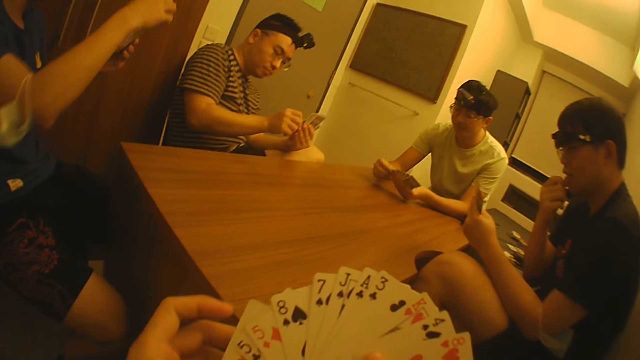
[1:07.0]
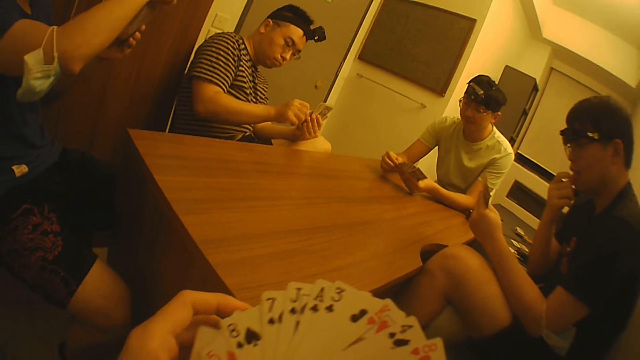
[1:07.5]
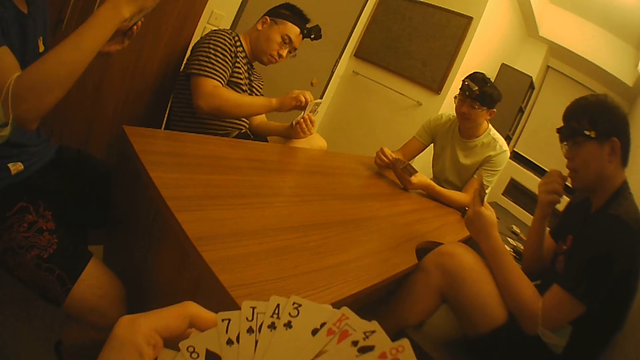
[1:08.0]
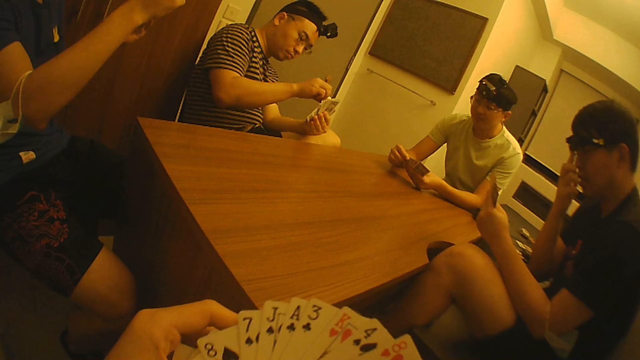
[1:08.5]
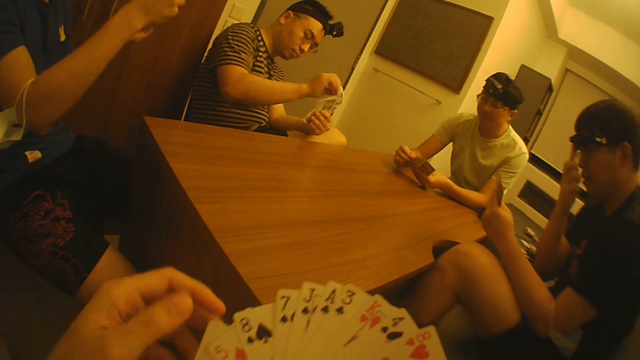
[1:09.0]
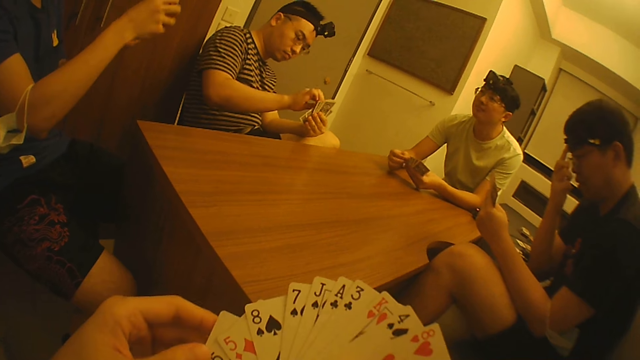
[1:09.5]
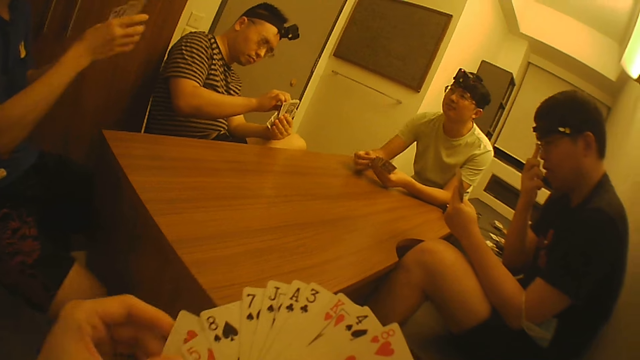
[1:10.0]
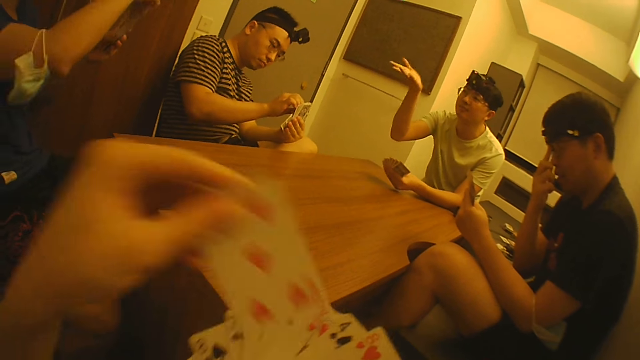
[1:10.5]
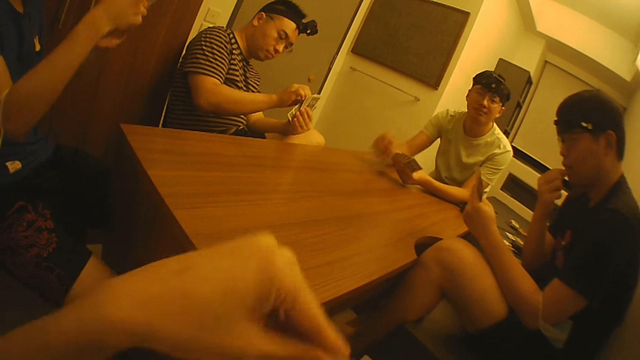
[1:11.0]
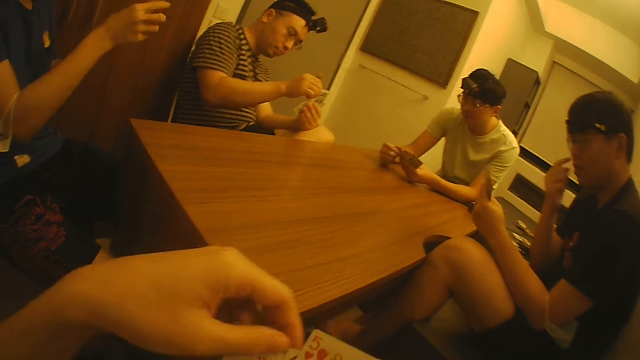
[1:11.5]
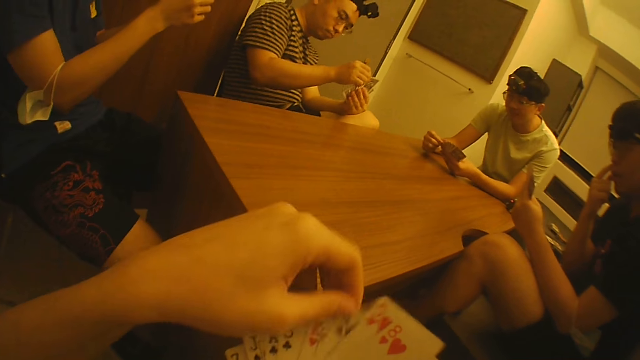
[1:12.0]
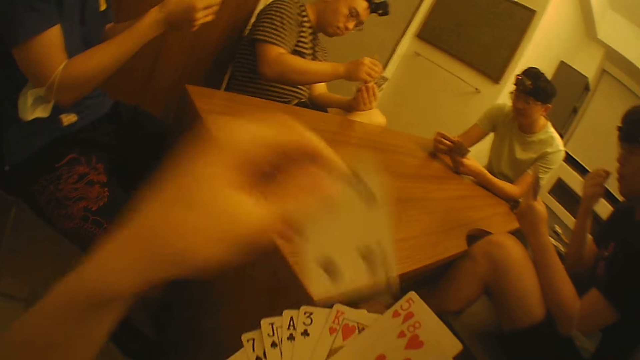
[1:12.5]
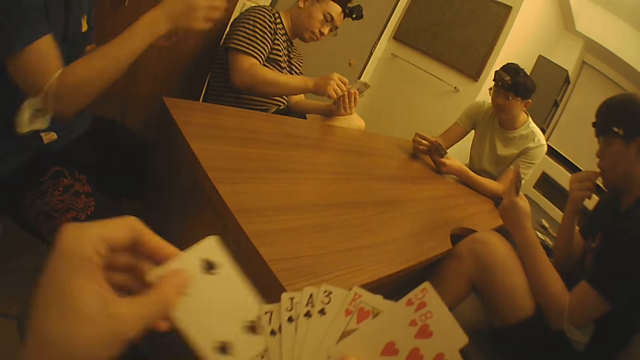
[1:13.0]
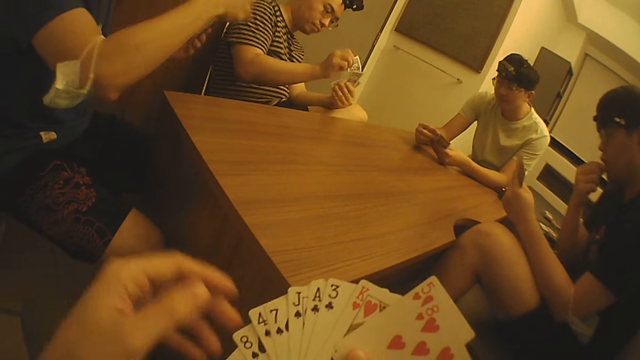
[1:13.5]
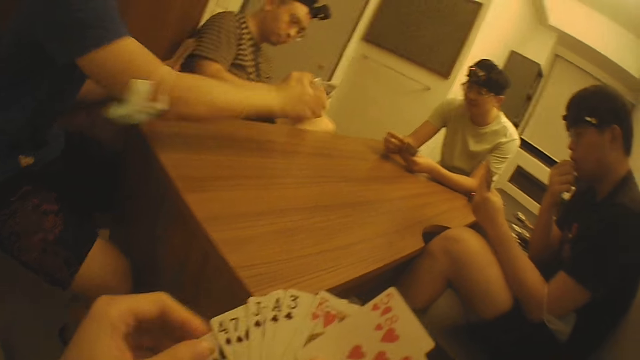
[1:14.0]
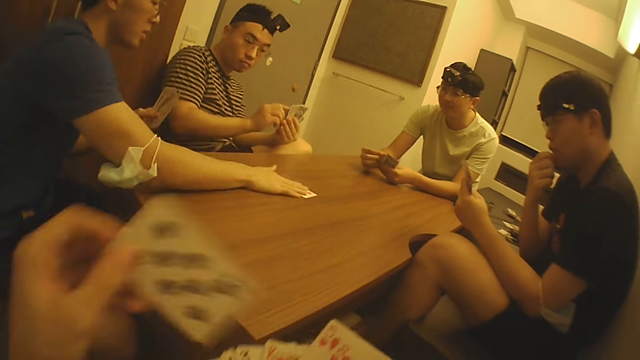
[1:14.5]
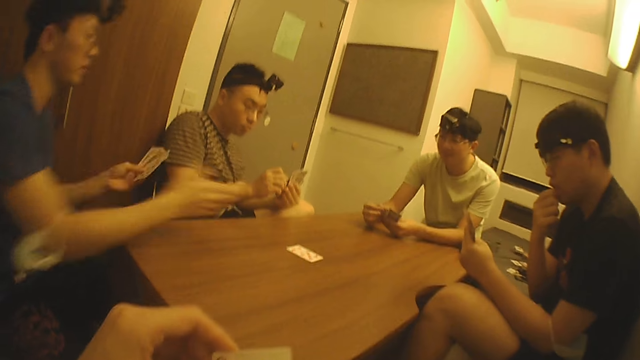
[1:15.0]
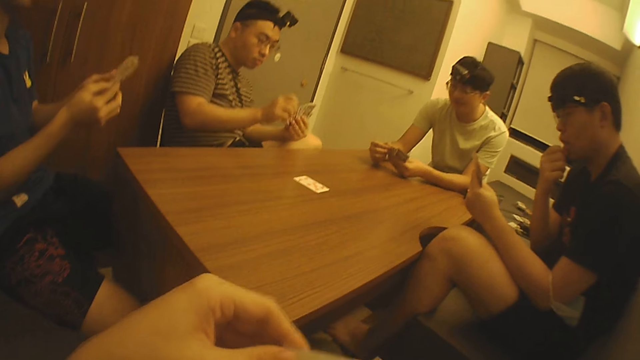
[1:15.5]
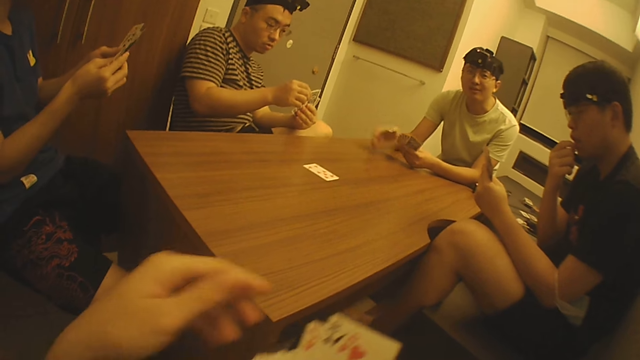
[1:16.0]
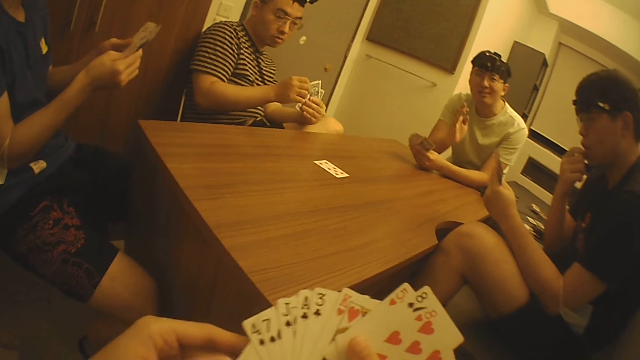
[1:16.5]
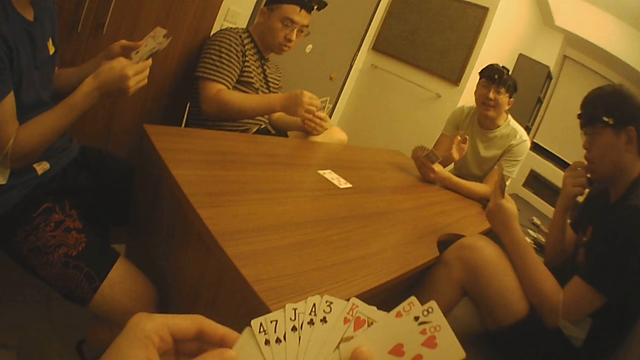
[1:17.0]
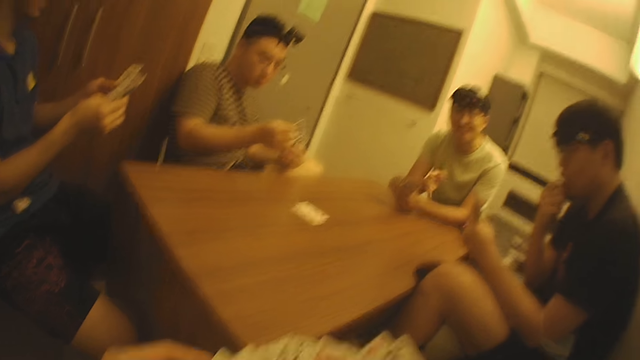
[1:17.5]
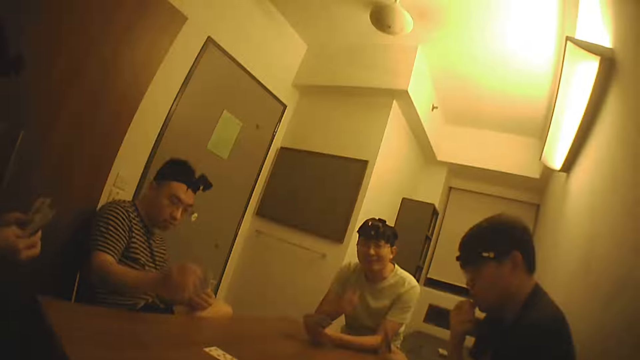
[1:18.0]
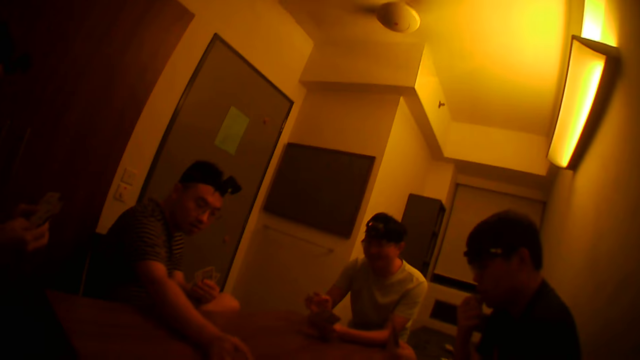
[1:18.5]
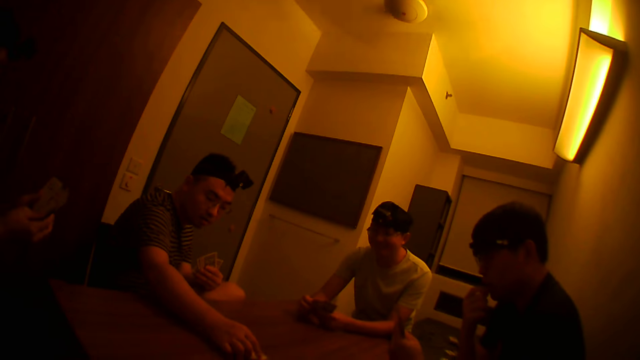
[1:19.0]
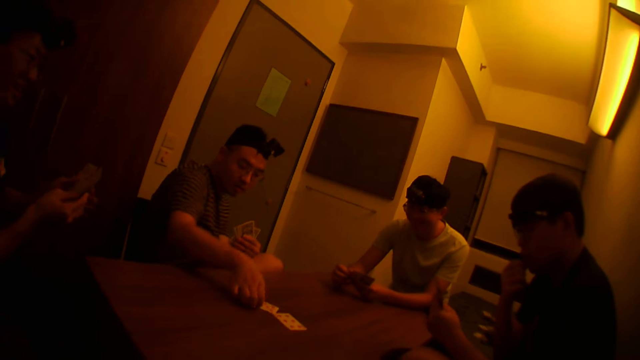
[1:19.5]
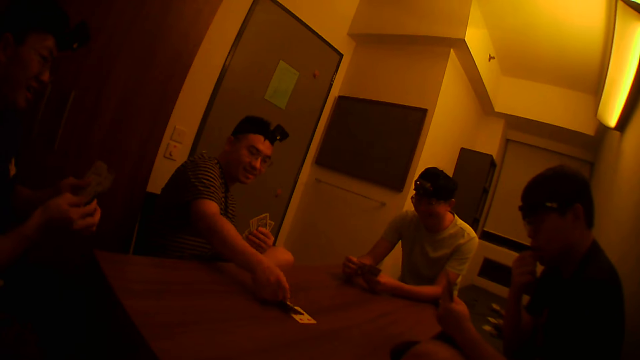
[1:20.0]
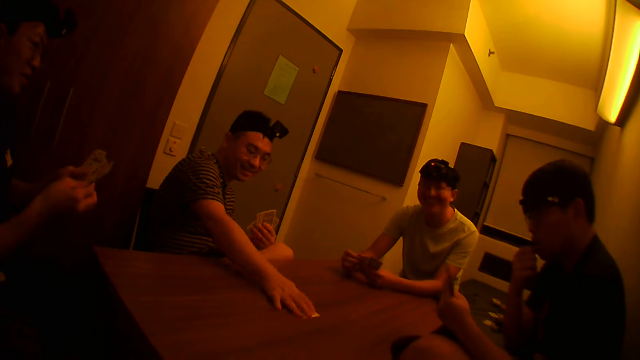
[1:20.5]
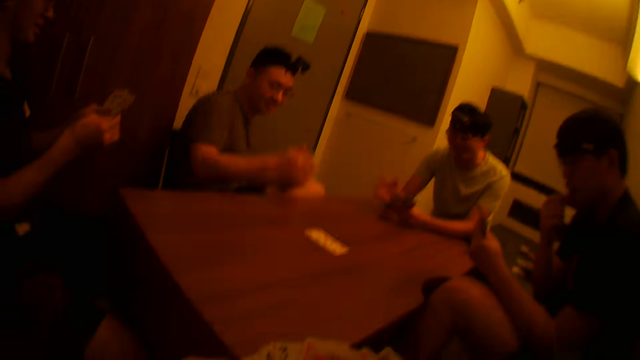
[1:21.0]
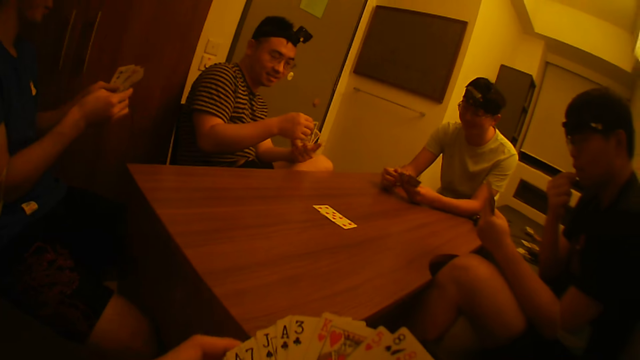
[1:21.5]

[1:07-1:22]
A man puts a card on the table. Another man puts a card on the table.

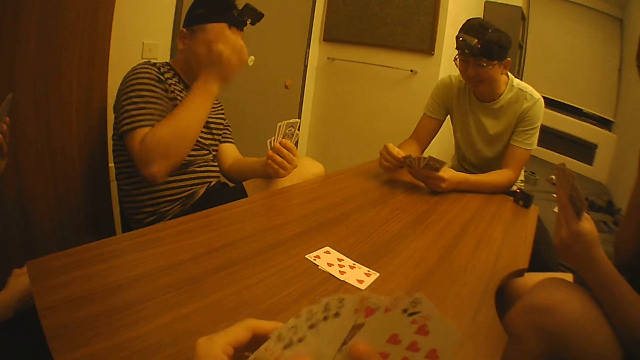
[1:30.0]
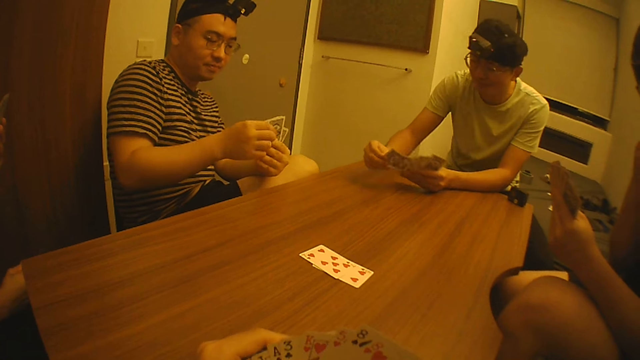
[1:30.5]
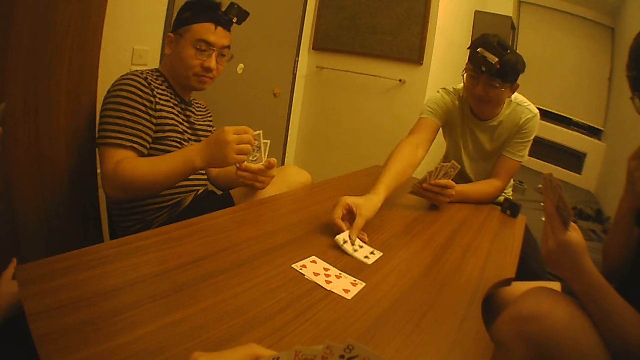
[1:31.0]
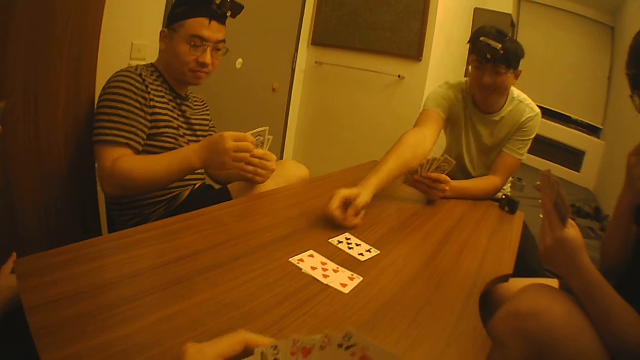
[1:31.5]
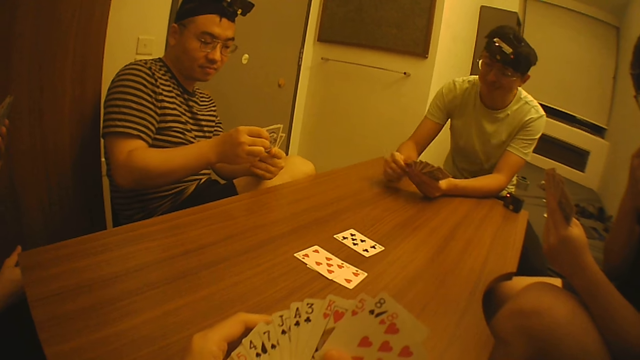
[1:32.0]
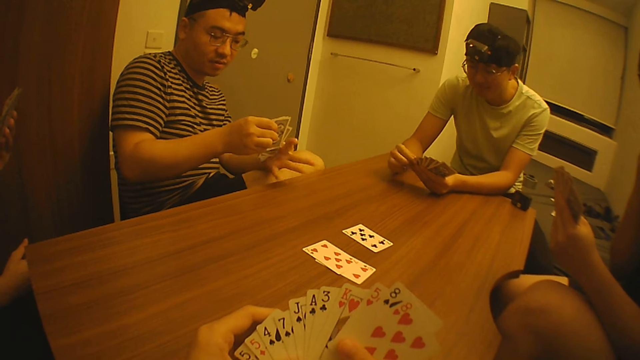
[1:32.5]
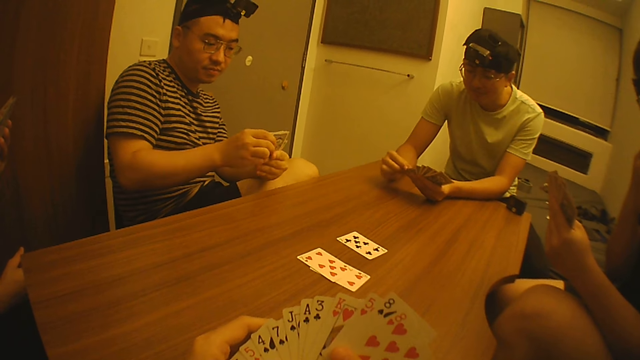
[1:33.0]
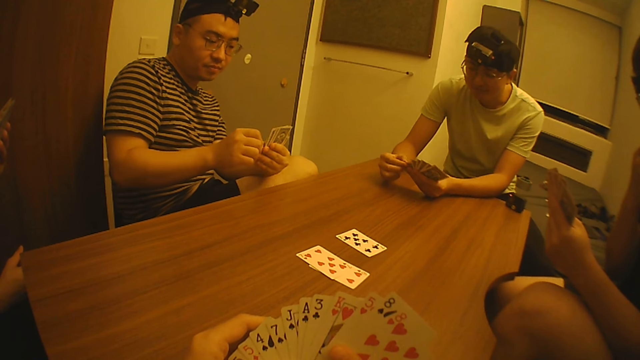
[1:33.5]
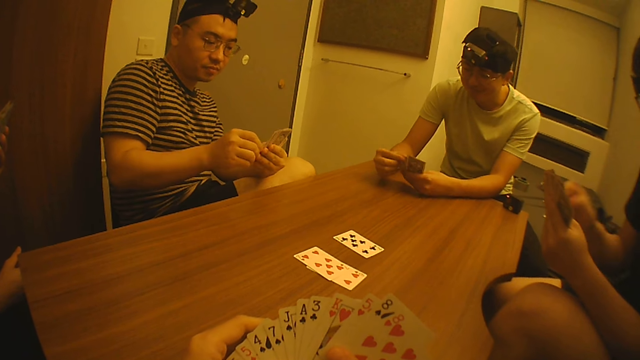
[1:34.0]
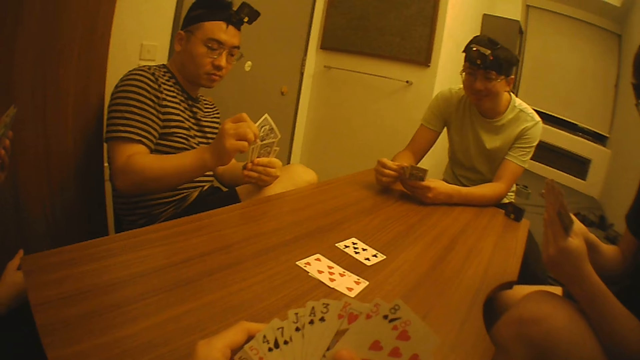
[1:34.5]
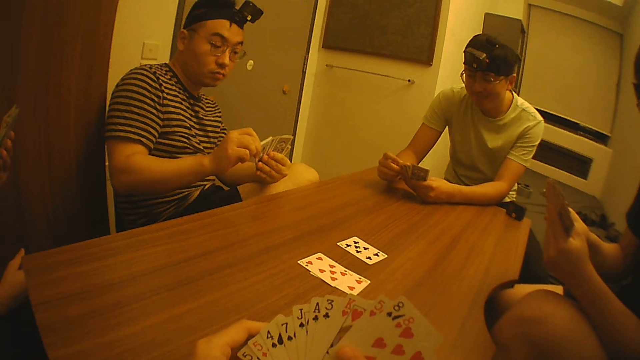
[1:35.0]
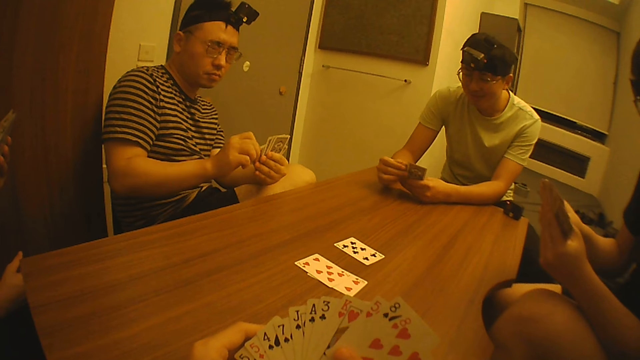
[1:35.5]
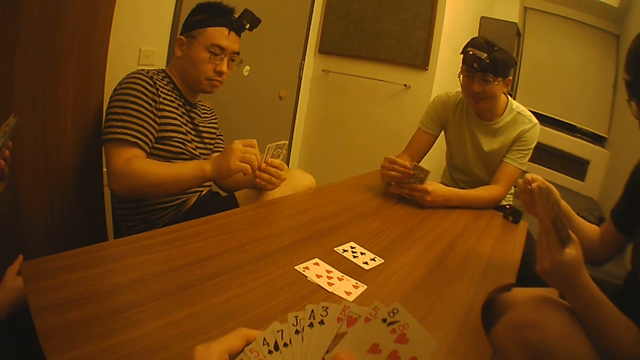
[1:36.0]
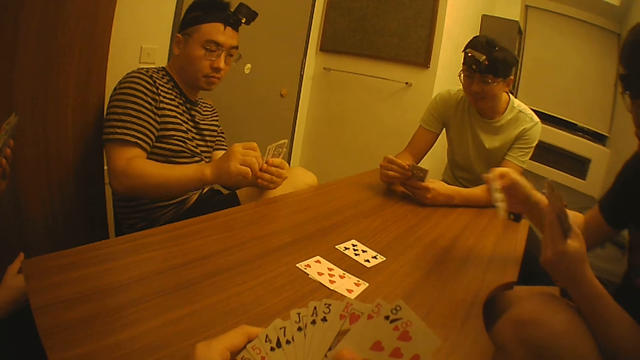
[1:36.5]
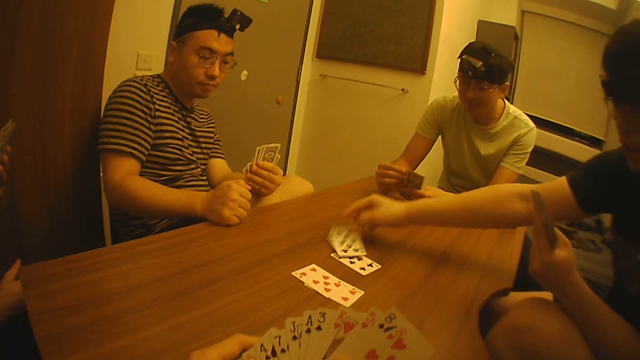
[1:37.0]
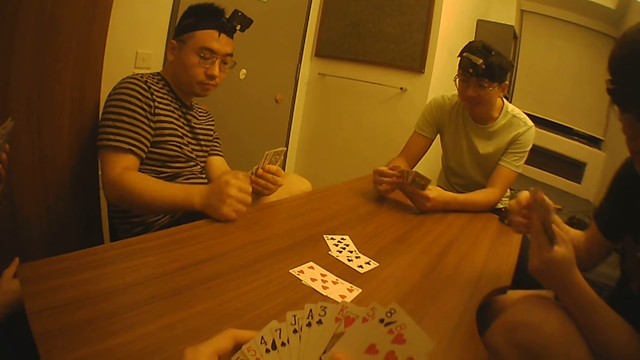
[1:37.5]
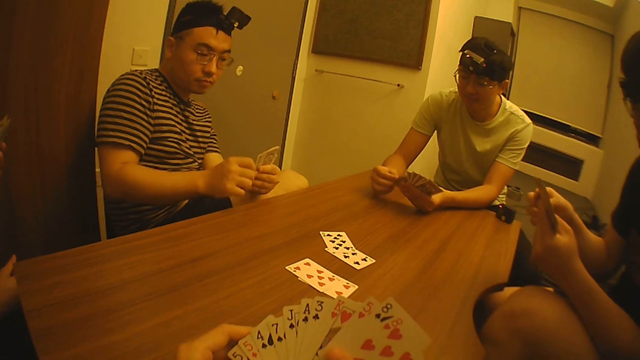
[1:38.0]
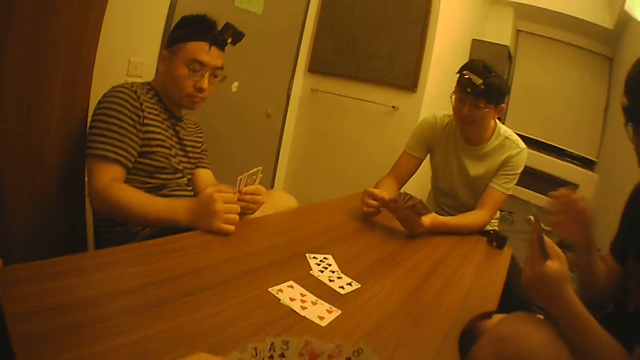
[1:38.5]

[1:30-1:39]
A man puts a card on the table. The camera wearer puts a card on the table.
